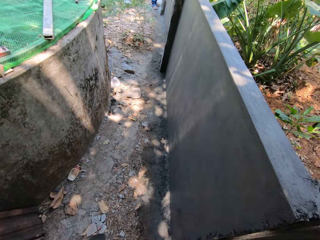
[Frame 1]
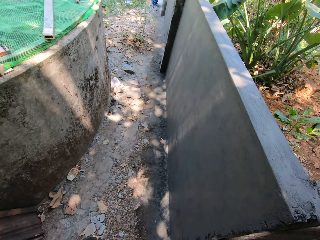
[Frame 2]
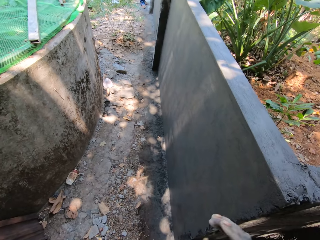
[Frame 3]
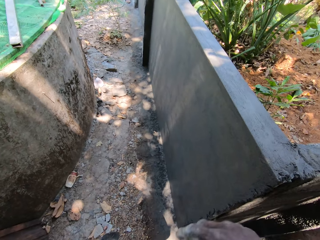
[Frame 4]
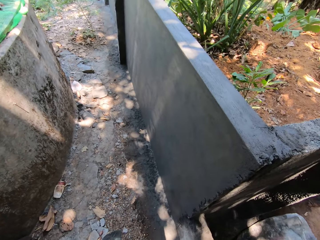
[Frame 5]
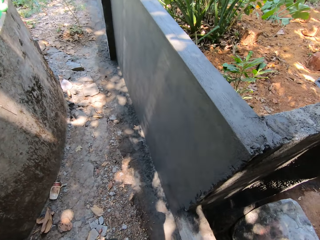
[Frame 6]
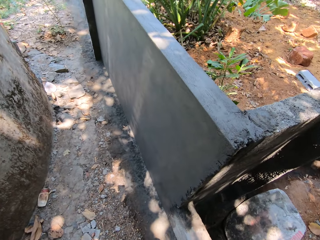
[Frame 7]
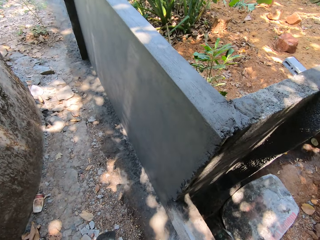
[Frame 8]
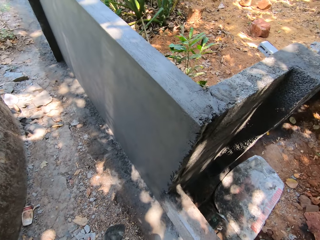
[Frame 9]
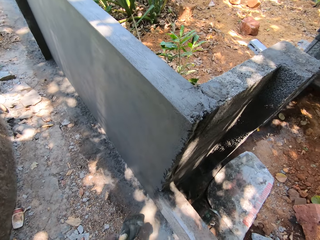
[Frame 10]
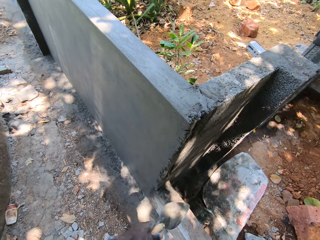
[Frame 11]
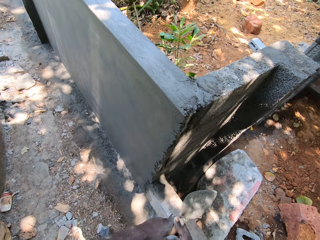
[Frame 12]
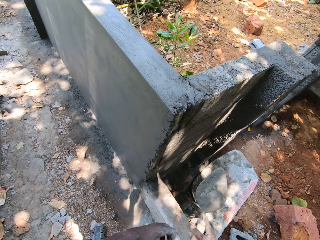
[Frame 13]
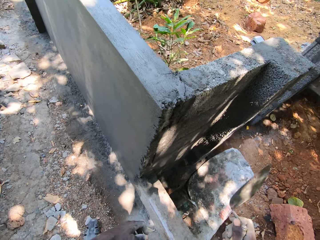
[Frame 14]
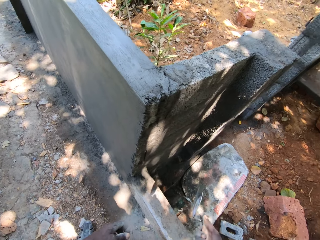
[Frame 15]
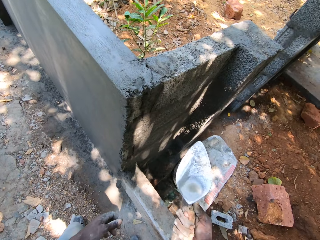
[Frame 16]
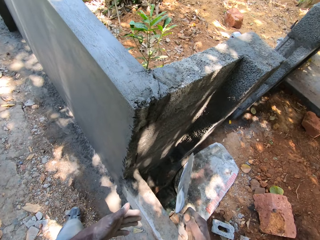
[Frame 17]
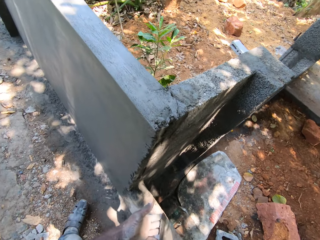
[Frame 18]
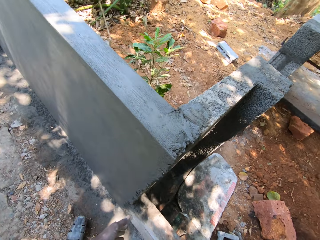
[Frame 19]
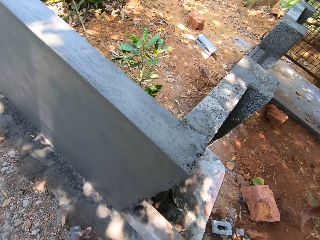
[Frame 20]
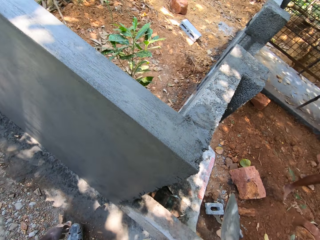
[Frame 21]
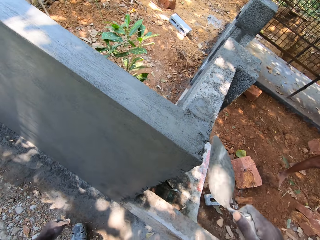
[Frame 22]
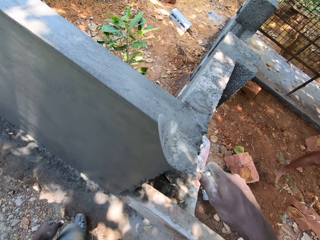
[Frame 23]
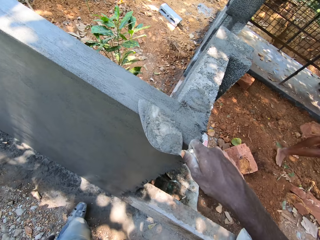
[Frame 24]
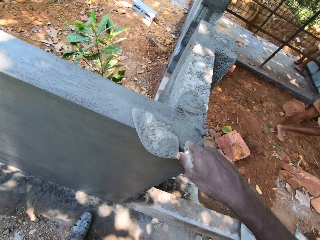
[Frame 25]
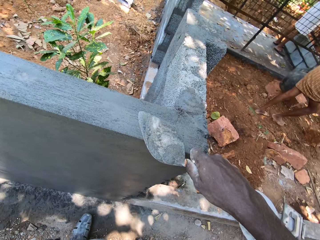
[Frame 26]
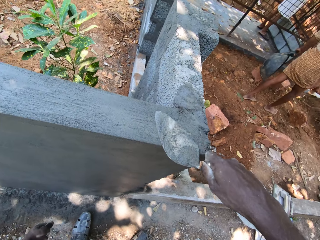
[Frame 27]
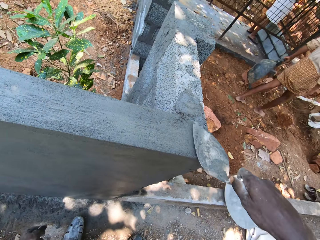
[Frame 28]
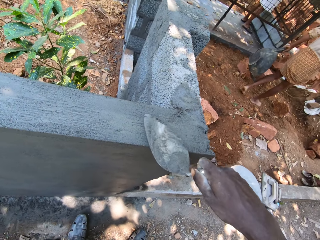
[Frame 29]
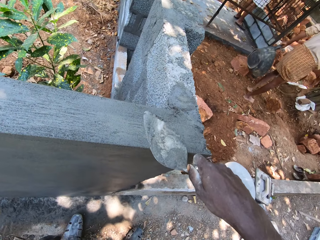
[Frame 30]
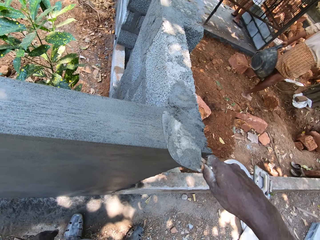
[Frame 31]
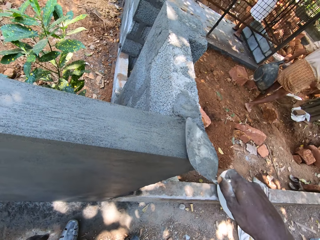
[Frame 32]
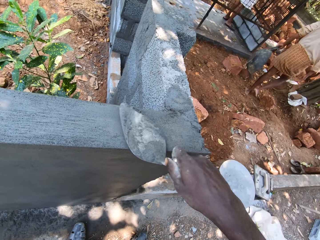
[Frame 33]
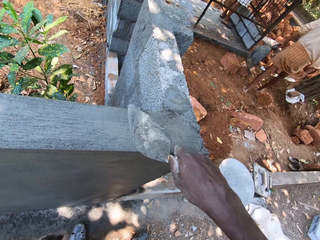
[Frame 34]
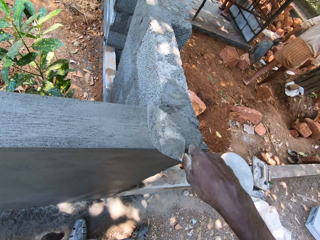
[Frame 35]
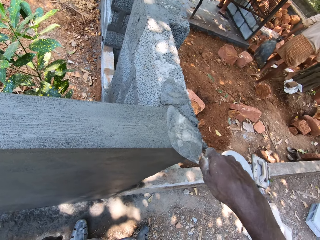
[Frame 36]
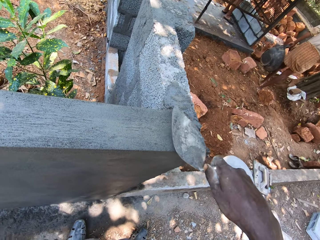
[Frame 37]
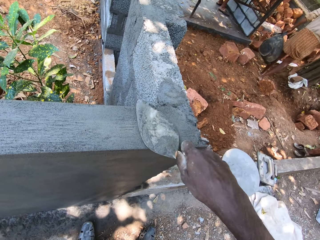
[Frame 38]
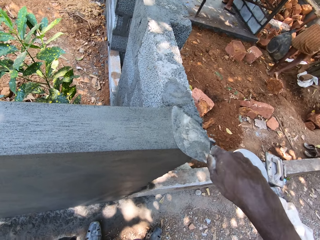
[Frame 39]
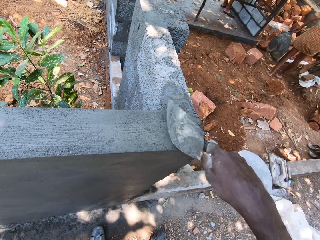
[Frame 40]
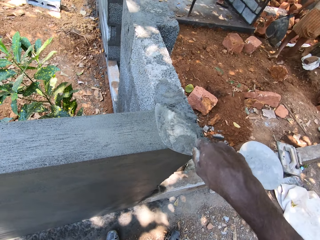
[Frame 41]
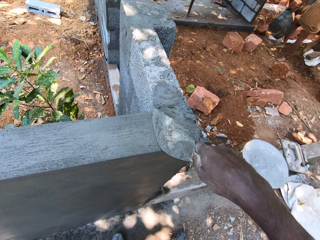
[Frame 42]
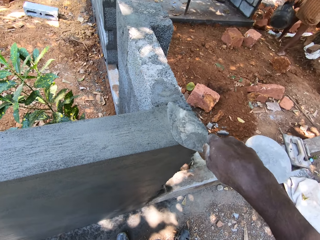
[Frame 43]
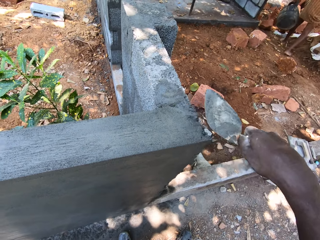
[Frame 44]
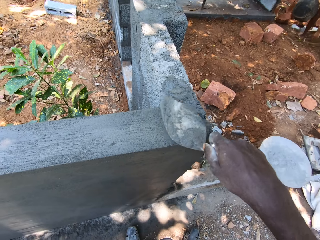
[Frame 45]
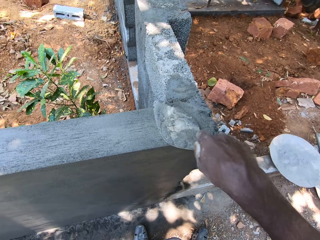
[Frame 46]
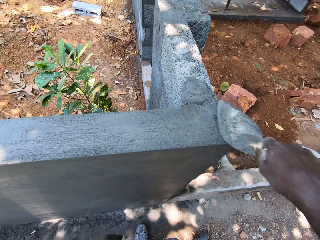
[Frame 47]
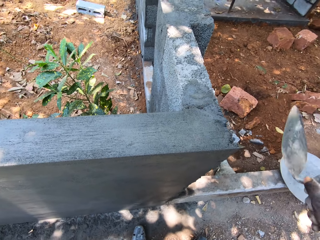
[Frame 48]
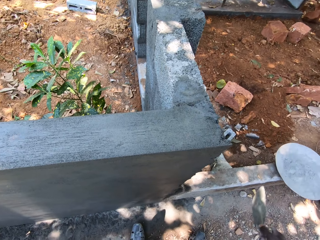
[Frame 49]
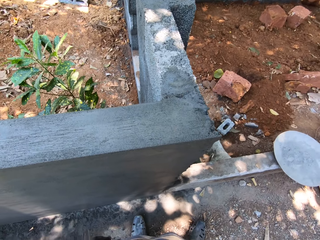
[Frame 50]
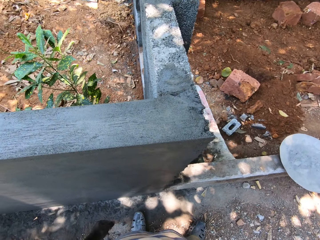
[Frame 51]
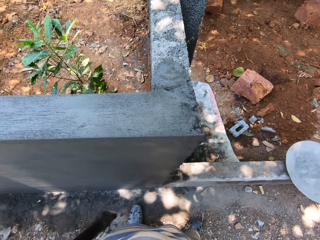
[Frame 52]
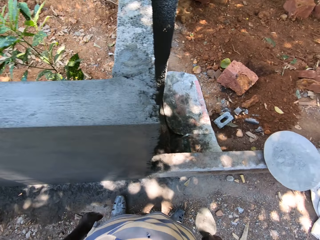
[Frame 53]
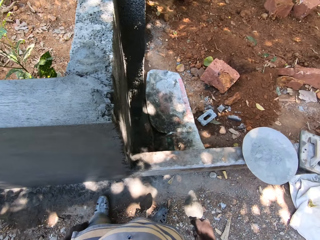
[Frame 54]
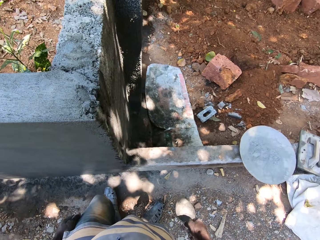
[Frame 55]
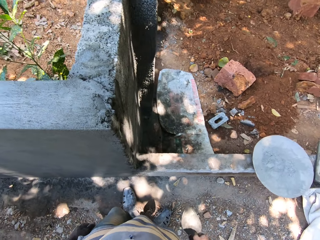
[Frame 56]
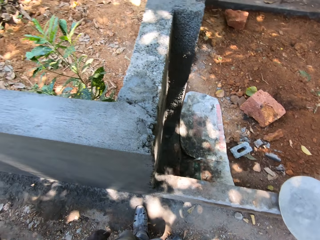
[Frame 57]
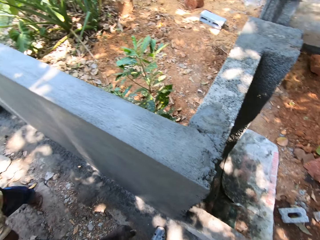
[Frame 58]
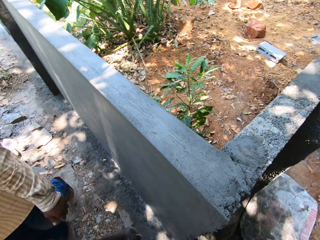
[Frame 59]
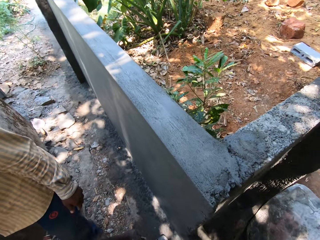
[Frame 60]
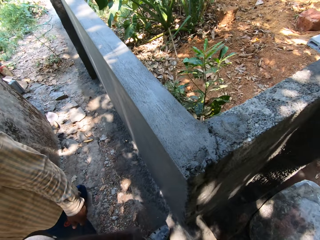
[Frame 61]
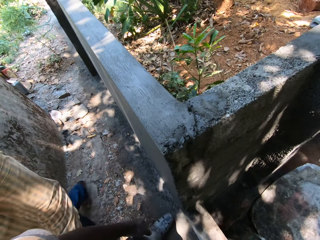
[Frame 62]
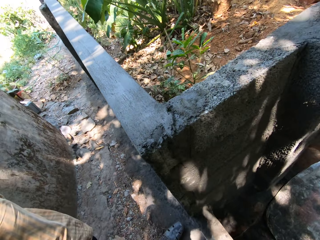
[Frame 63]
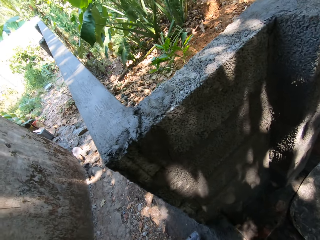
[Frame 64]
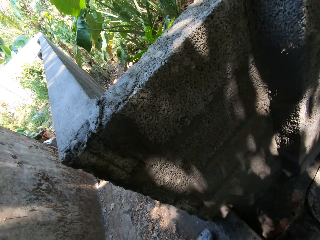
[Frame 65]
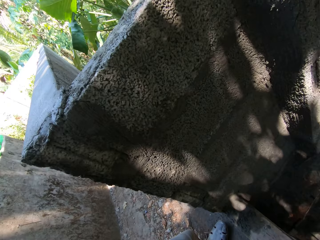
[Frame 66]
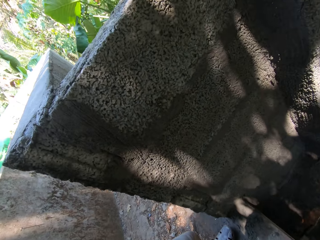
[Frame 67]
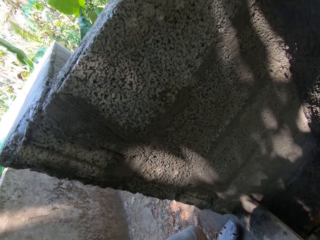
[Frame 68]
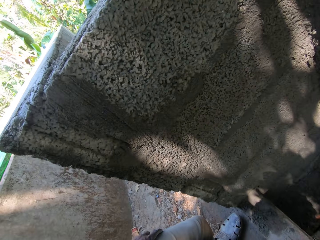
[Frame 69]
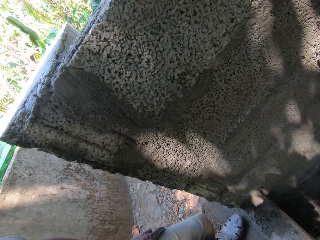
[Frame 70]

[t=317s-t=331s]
The camera wearer looks around. He levels the wall with the shovel in his right hand. He interacts with the man. He spreads concrete on the wall.

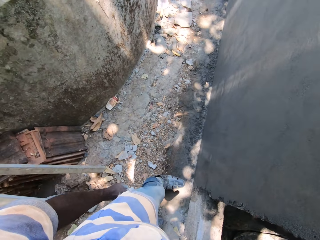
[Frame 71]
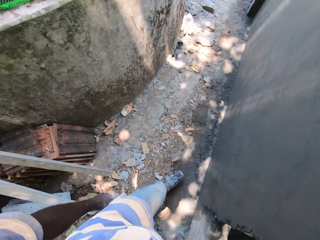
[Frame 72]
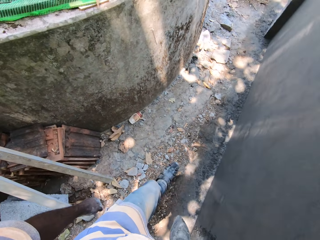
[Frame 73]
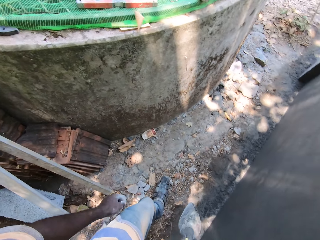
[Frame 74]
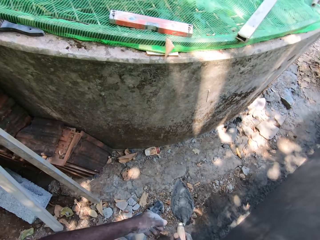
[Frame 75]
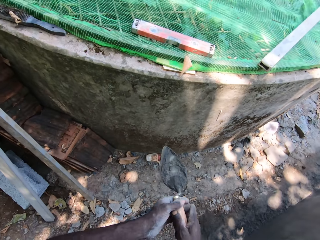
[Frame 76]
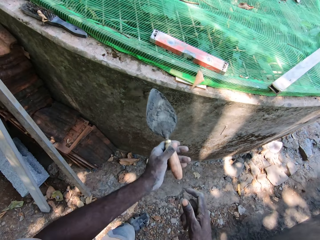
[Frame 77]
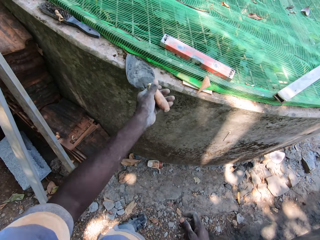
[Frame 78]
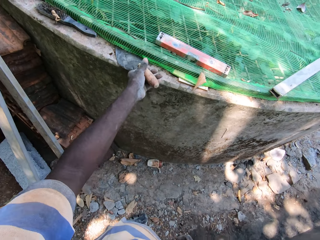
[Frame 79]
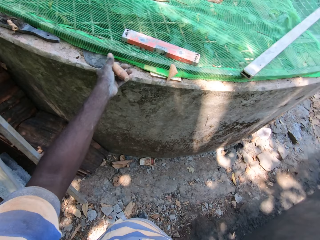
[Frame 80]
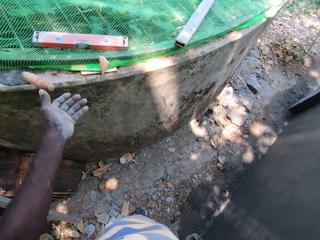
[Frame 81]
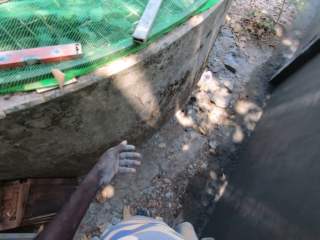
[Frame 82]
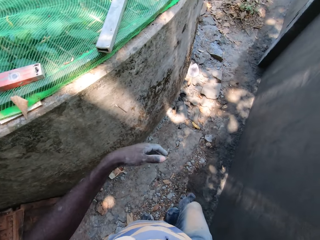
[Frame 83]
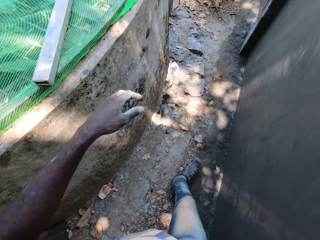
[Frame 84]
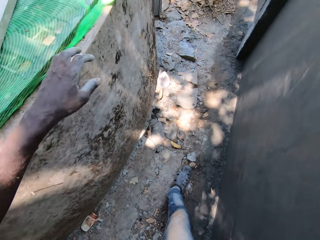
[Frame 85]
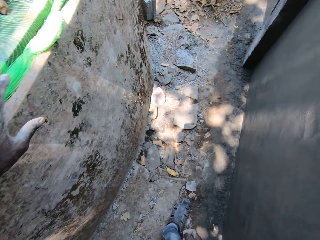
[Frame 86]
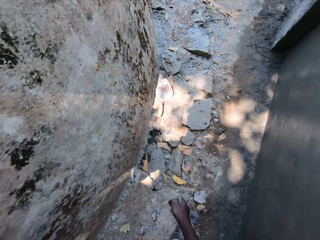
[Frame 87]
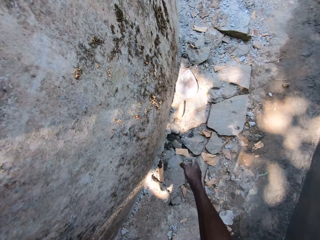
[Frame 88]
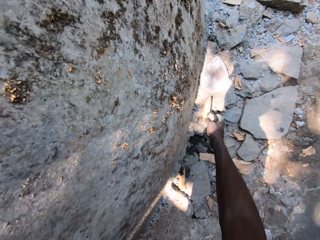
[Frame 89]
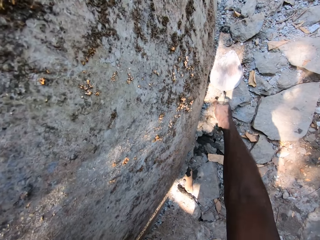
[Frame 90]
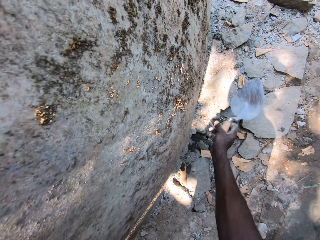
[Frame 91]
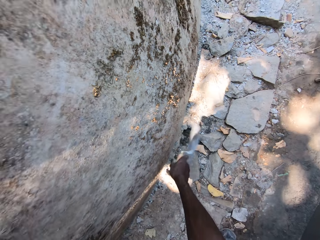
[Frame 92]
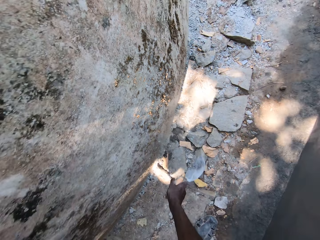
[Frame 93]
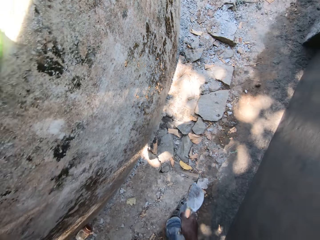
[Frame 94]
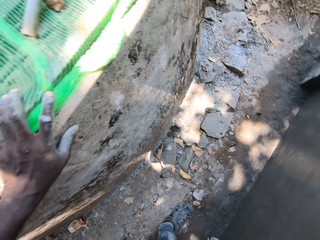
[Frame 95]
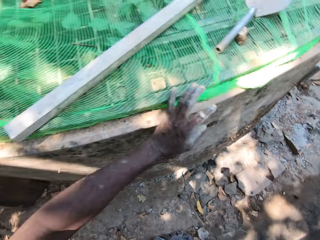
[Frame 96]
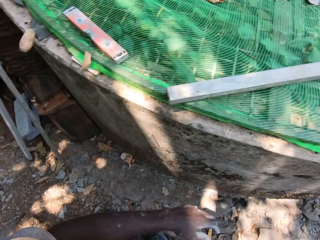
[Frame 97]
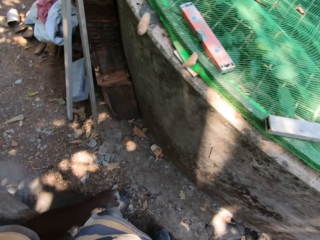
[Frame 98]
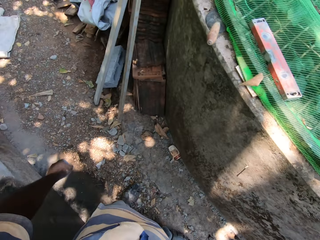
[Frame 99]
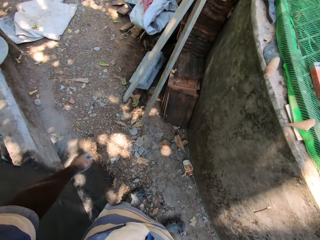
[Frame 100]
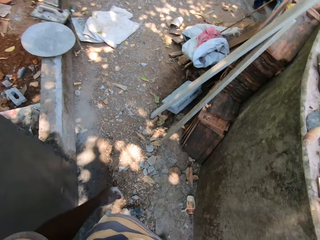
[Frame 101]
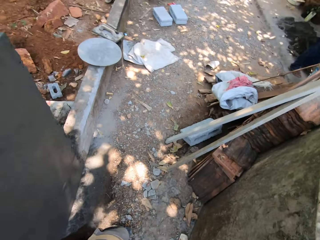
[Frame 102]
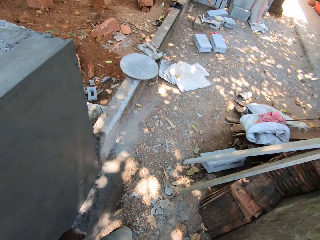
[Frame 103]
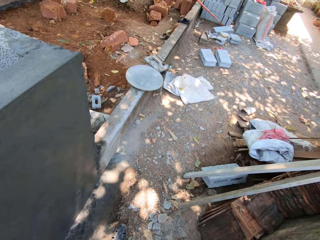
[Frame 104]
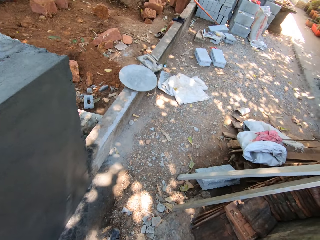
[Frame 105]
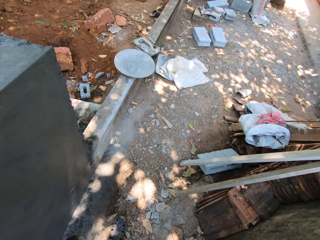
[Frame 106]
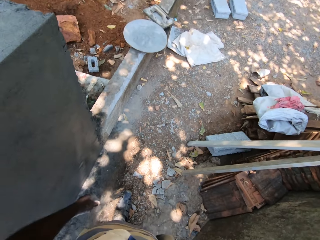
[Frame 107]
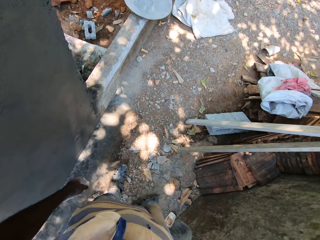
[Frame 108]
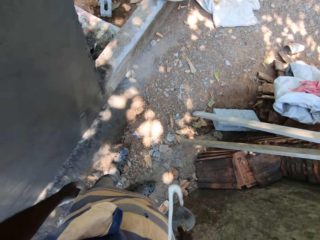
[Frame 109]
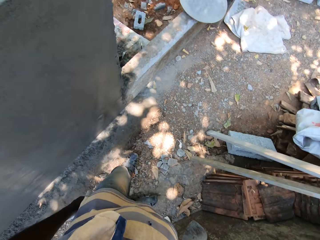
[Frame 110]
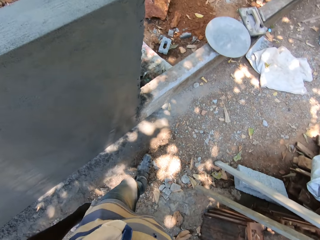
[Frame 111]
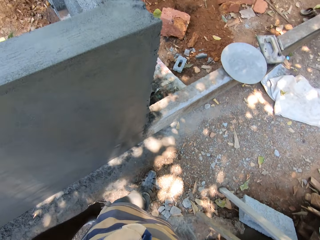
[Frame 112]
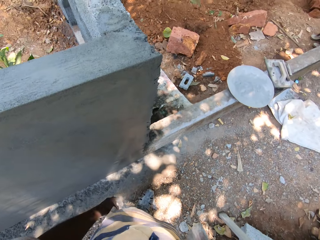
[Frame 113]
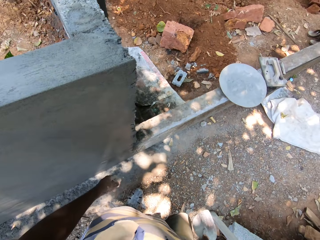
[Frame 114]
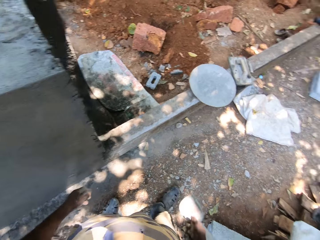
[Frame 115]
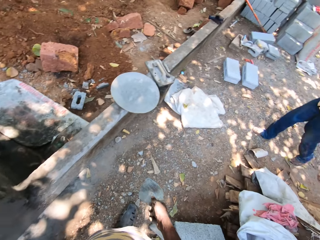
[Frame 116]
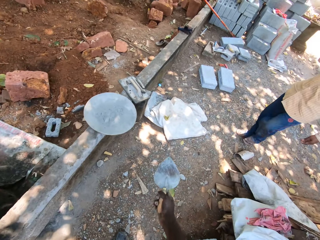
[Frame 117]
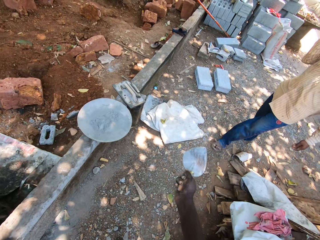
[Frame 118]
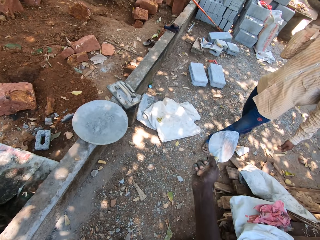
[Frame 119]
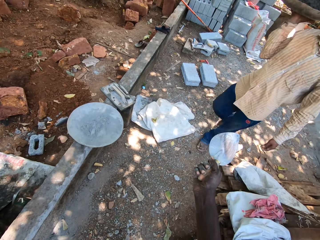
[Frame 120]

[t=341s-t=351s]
The camera wearer looks around. He drops the shovel in his left hand on a wall. He walks around. He picks up the shovel on the floor with his right hand.
